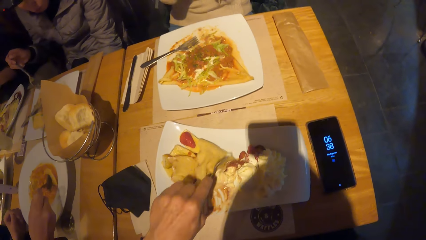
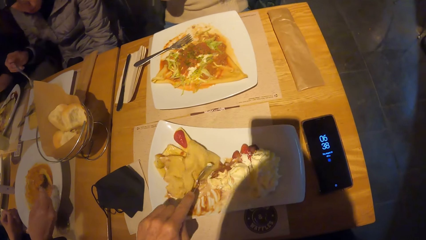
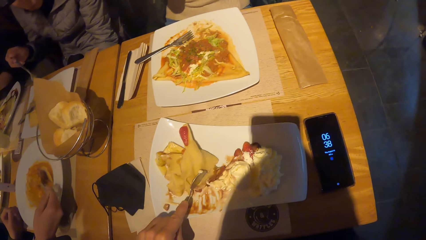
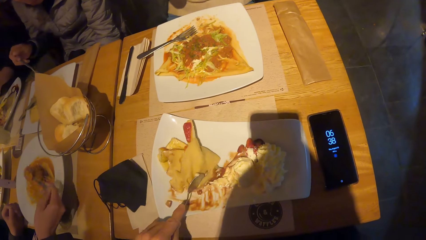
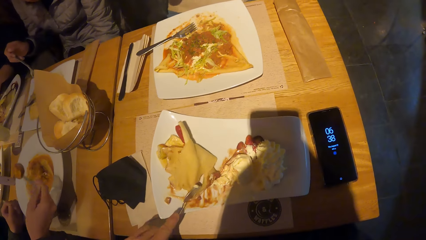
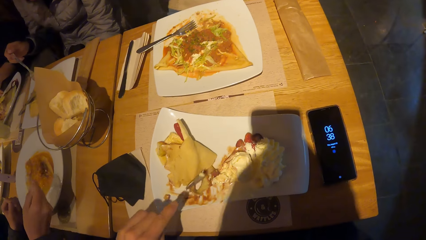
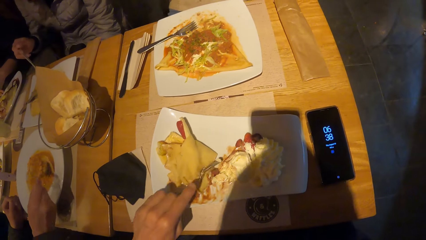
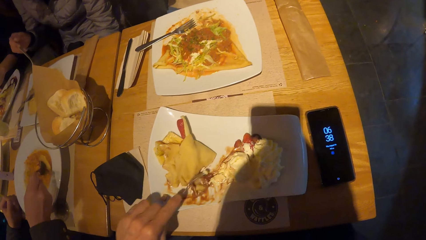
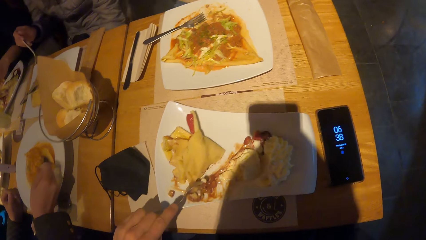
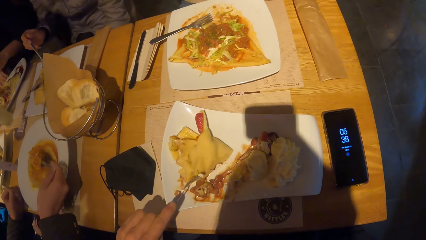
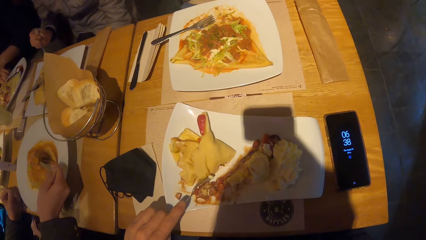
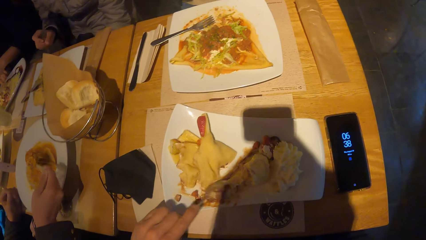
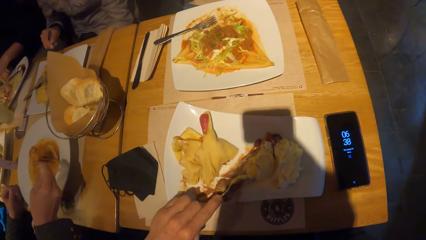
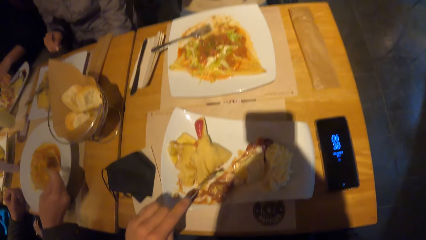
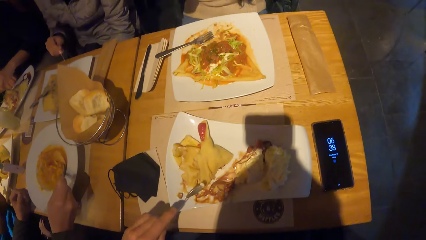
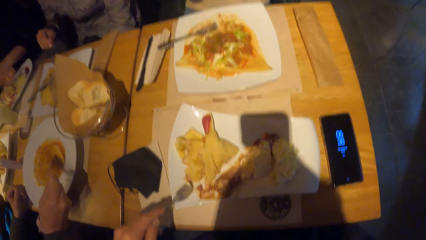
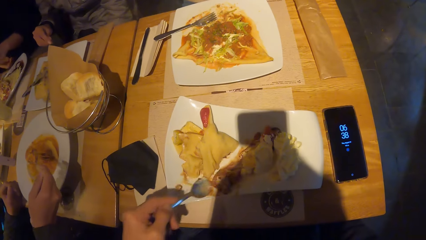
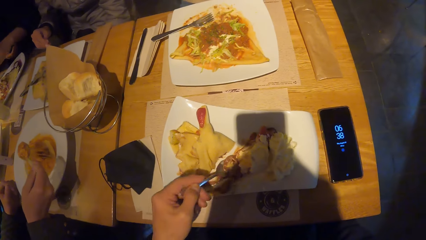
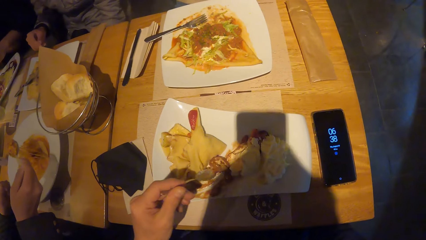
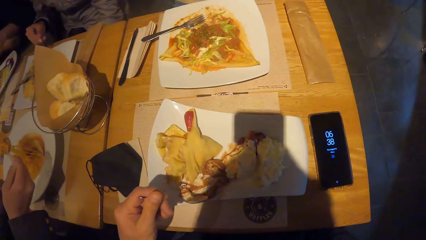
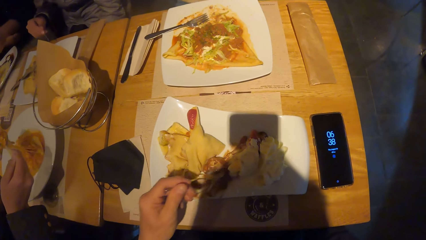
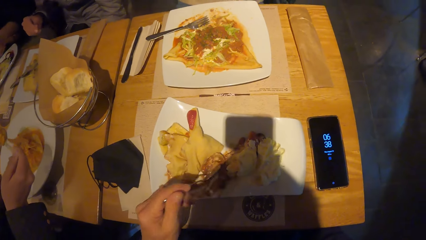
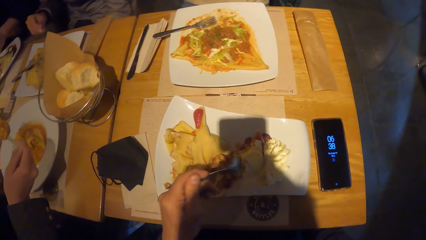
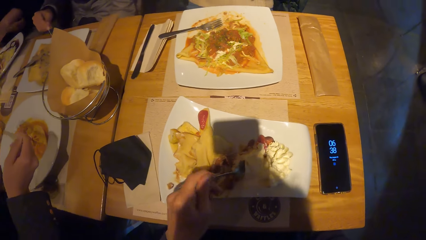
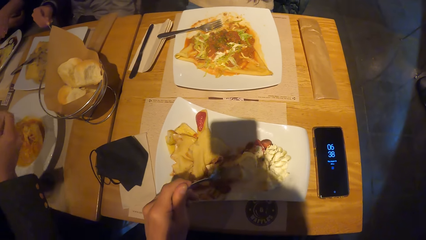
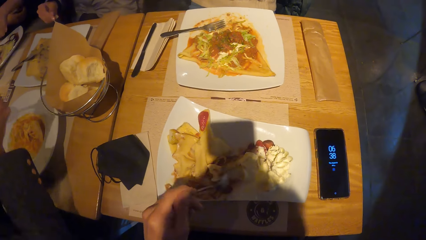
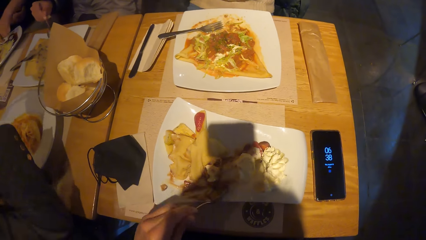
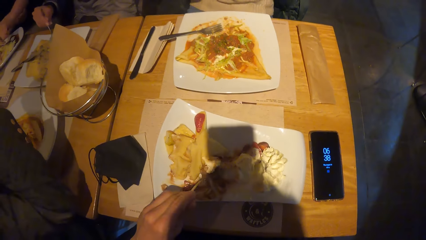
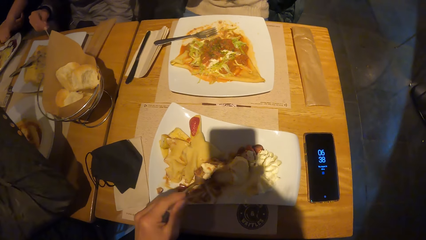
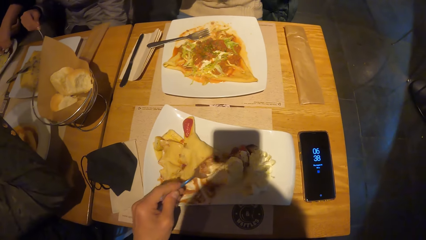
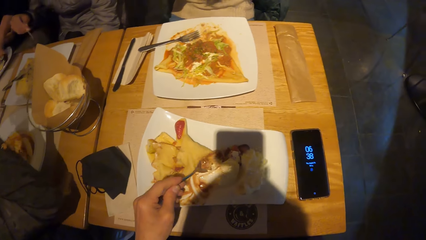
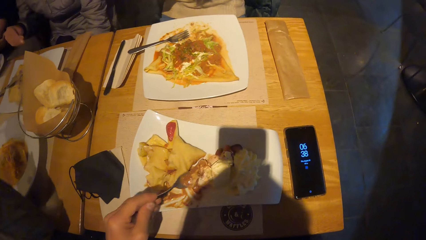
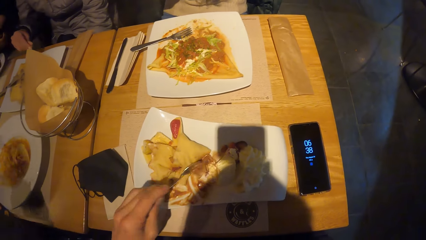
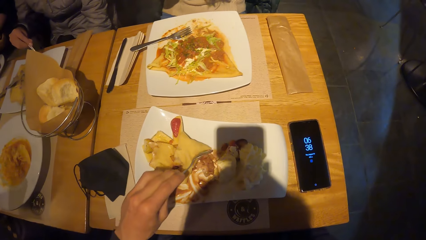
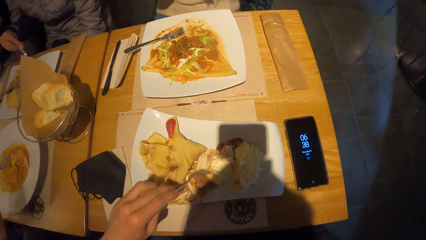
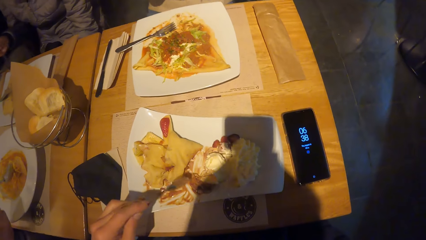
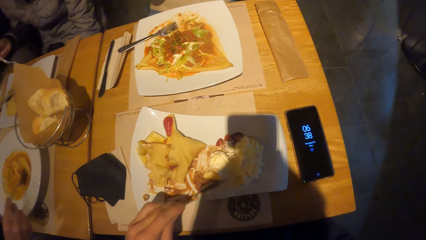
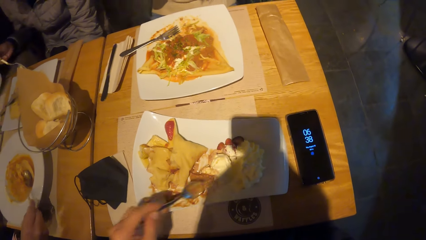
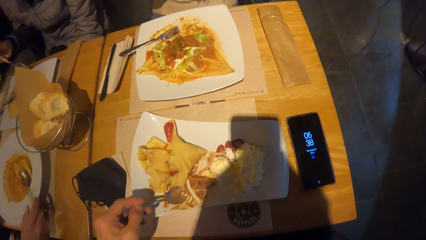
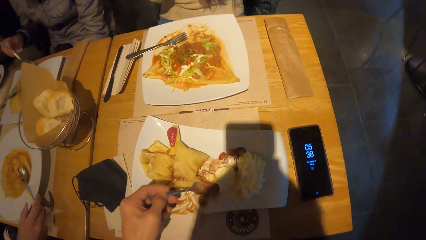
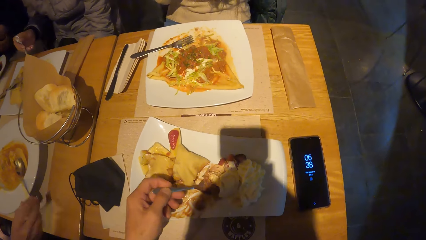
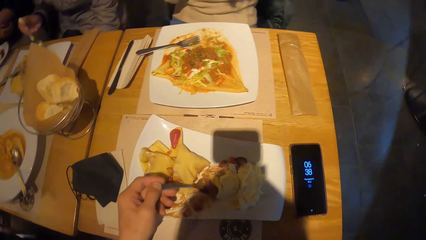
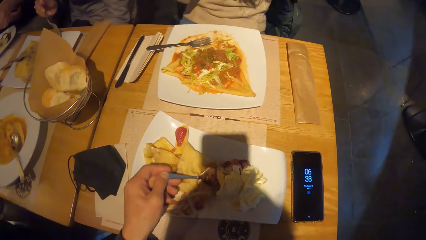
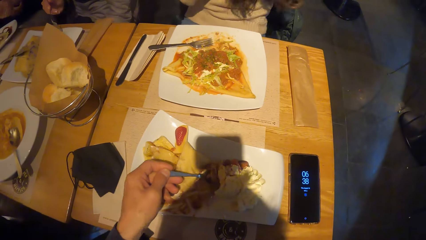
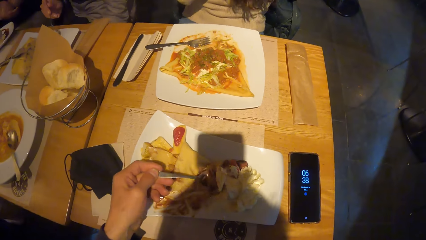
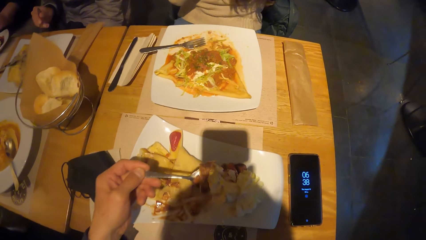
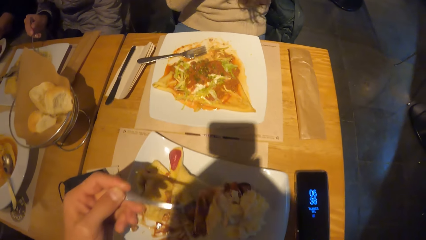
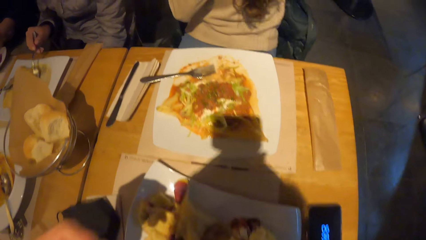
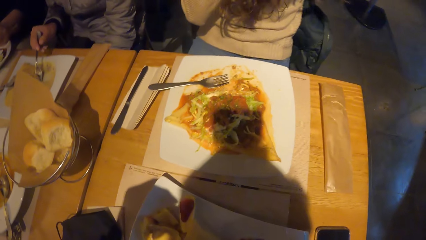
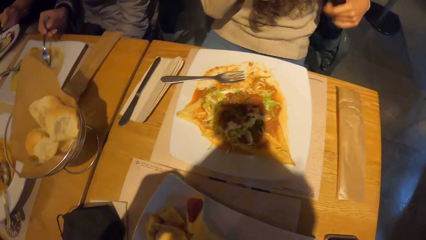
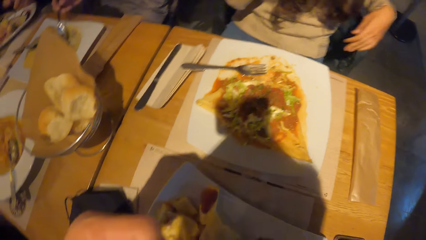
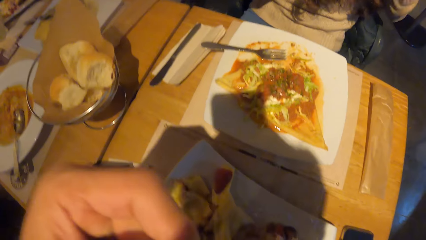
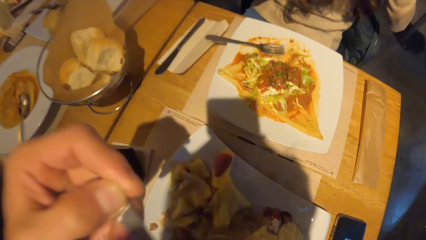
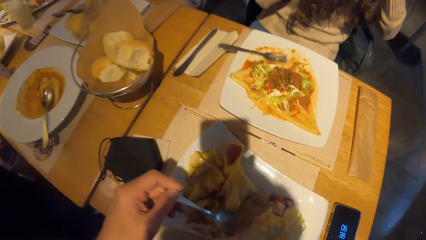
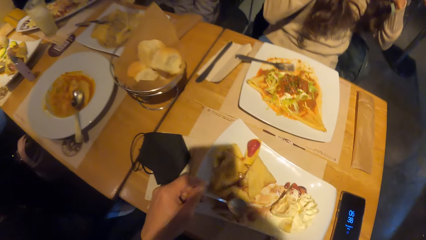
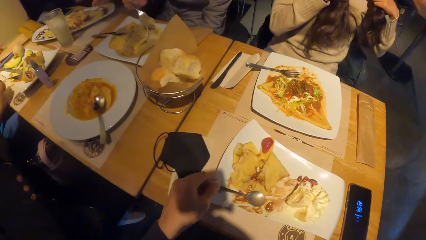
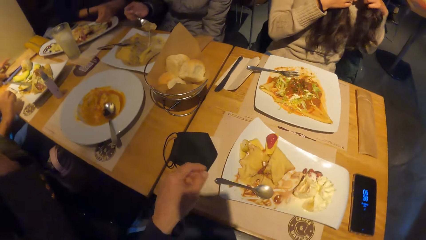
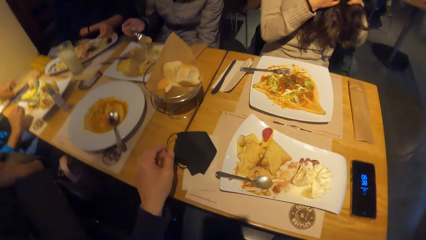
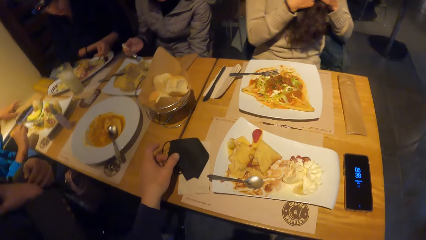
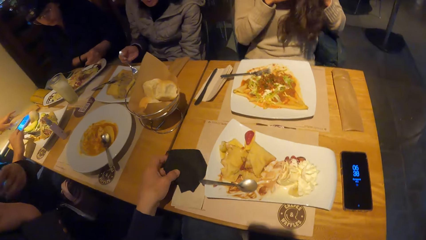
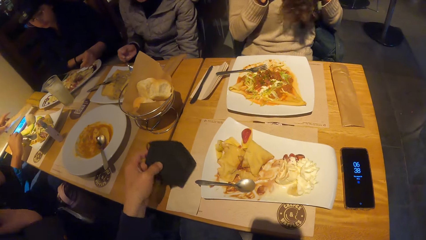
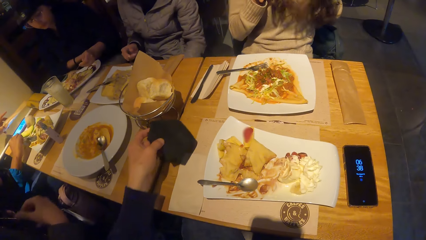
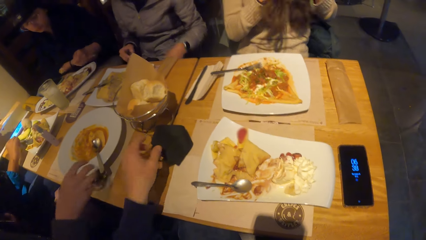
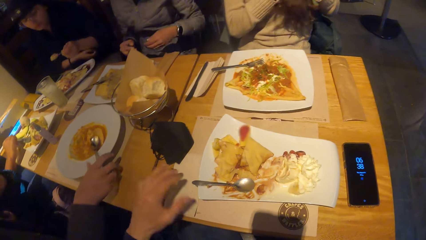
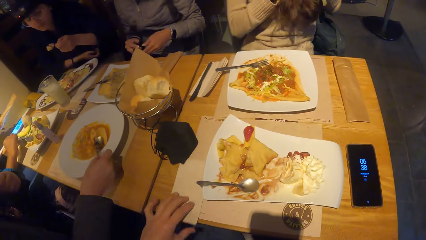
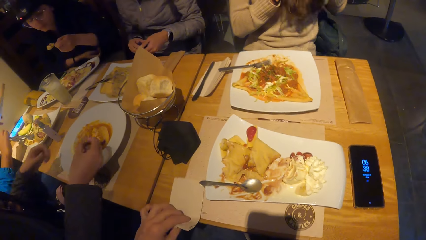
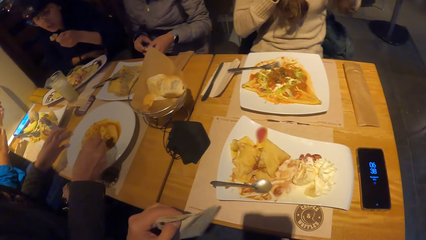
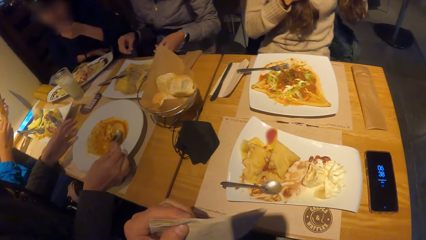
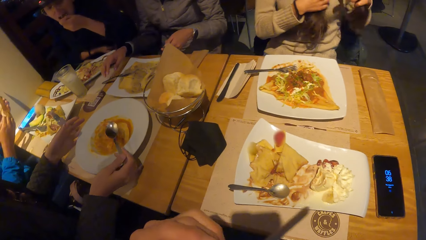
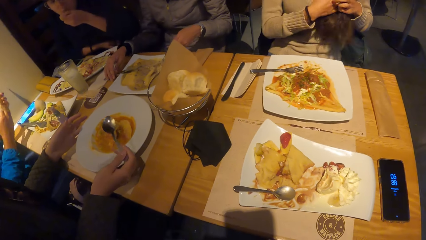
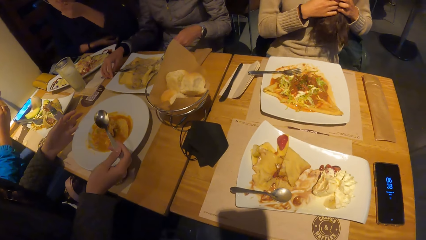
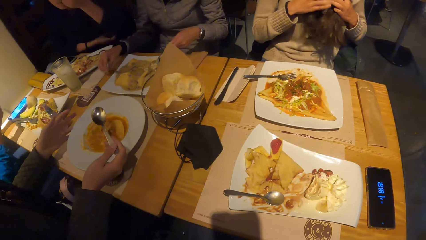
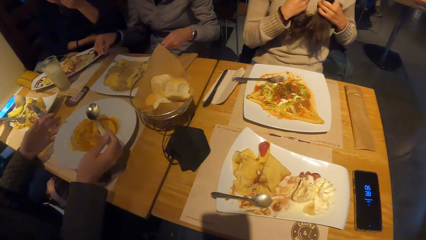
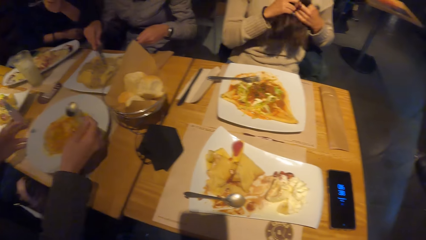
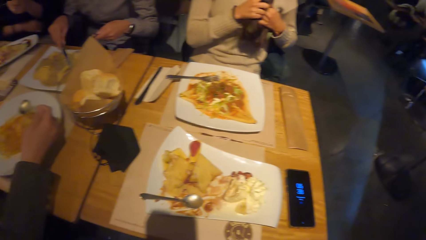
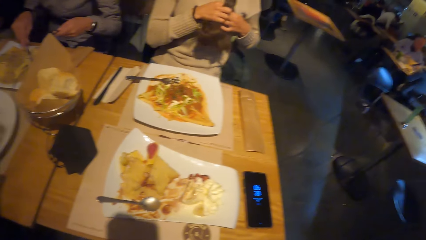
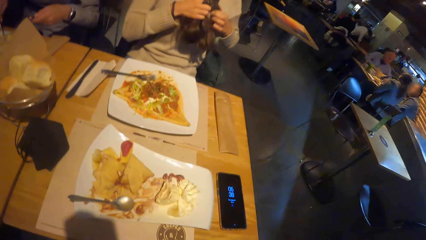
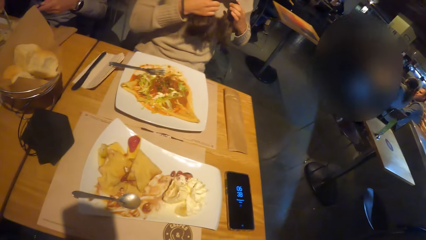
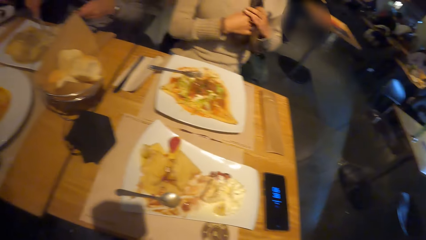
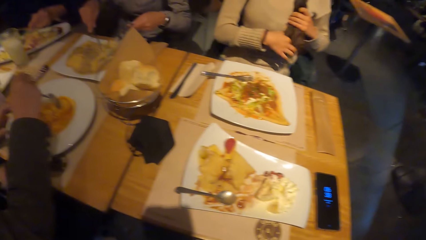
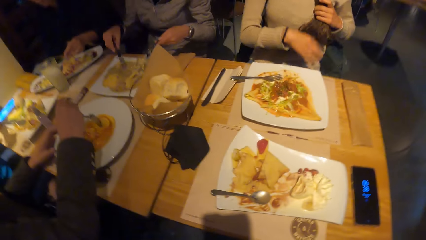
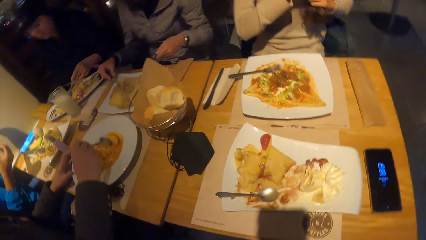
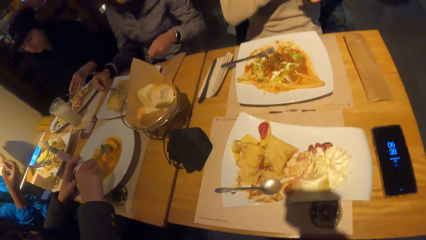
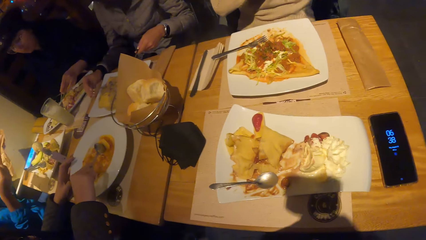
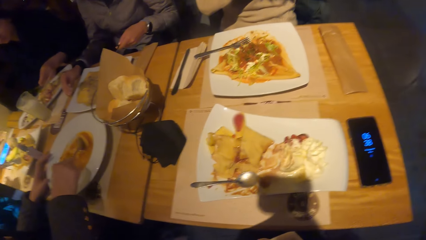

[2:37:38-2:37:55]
The camera wearer scoops food on the plate with the spoon. He puts a spoon of food in the mouth. He places the spoon on the plate. A woman touches her hair with both hands. Another woman eats the pizza with a spoon in her left hand. Another woman picks up a serviette on the table with her left hand. The camera wearer picks up a face mask on the table with his left hand. He drops the face mask on the table with his left hand. Another woman holds a knife on the plate with her right hand. The camera wearer looks at the plates of food on the table.
